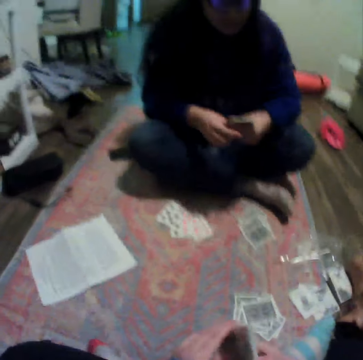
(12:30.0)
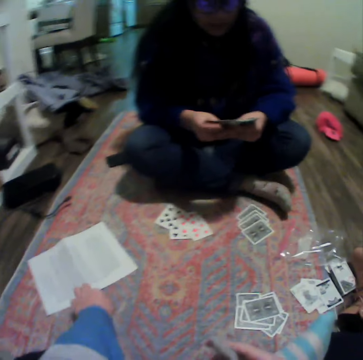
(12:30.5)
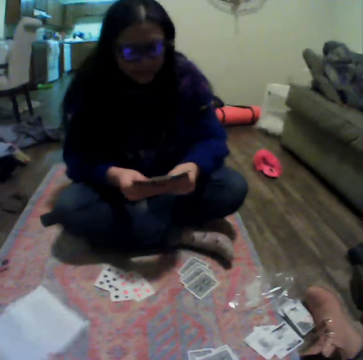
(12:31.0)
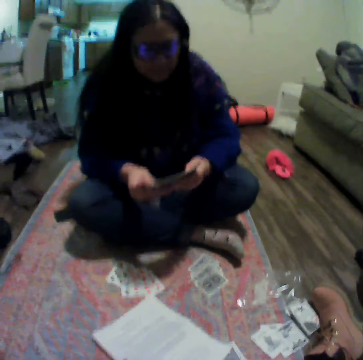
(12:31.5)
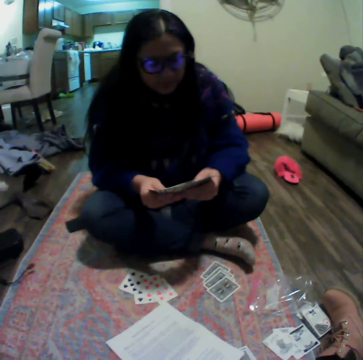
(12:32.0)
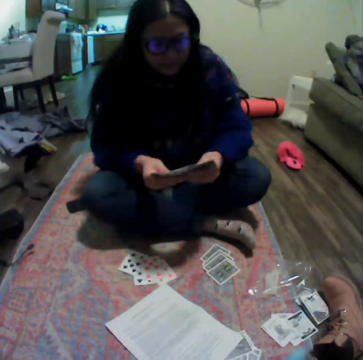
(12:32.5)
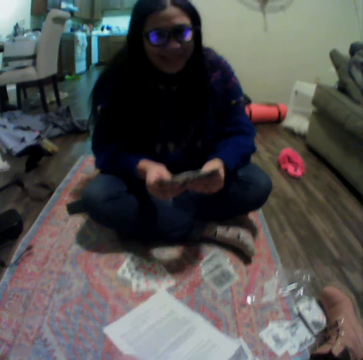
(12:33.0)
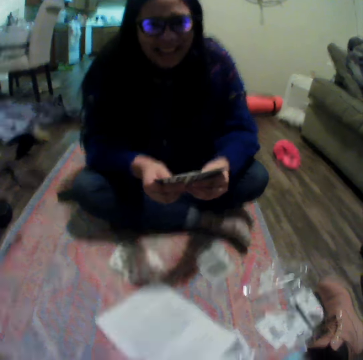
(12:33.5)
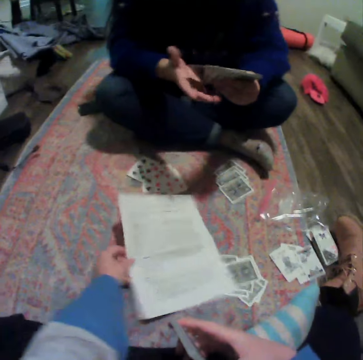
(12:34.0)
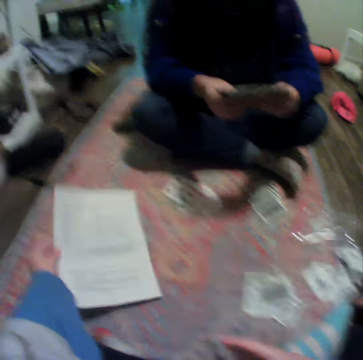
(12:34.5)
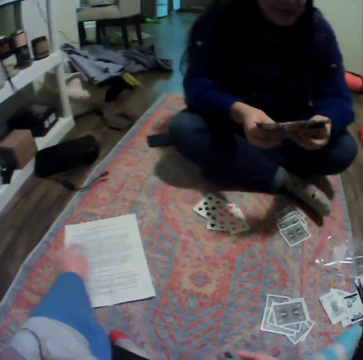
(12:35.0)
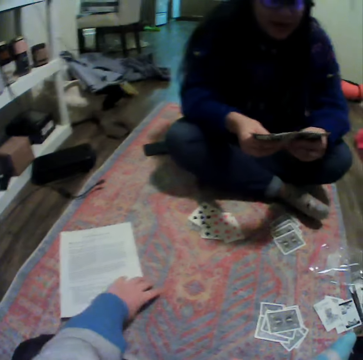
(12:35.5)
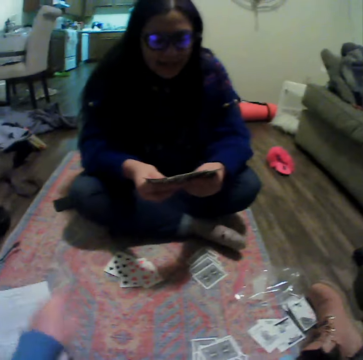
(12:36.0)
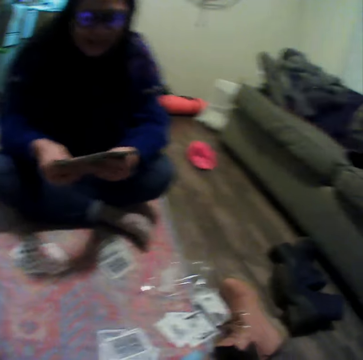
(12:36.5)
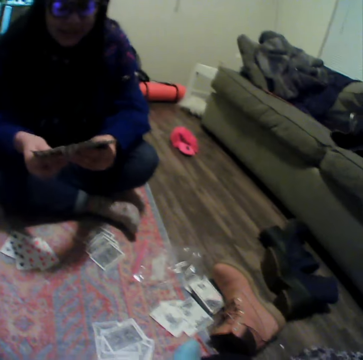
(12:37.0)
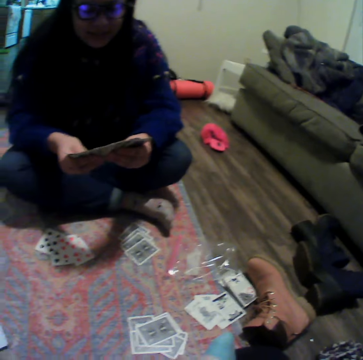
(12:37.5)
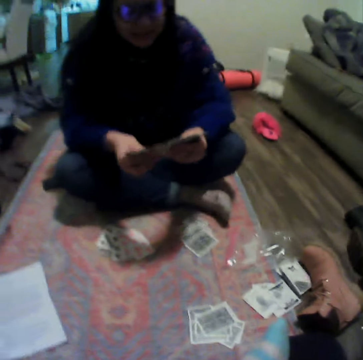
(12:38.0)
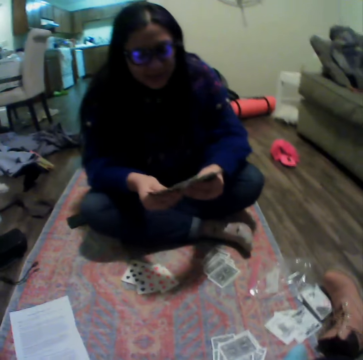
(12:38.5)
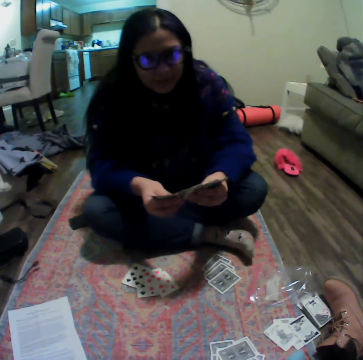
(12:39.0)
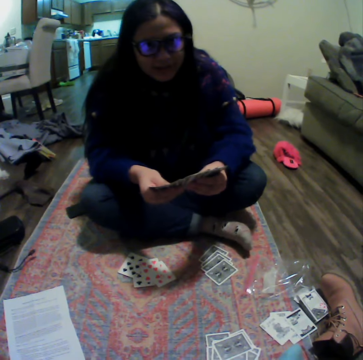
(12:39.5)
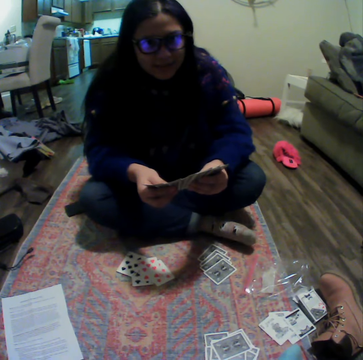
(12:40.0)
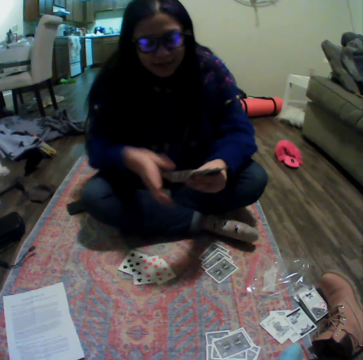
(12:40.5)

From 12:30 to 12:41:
The camera wearer moves a paper. They pick the paper on the carpet. A lady talks to the camera wearer. The camera wearer looks at the paper and talks to the lady. They put the paper on the mat. They talk to the lady and move a hand. The lady spreads cards.

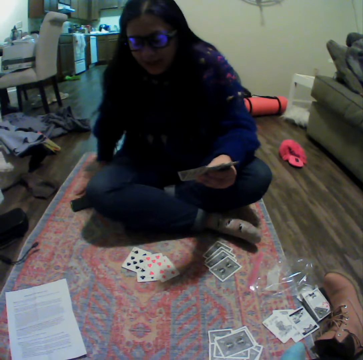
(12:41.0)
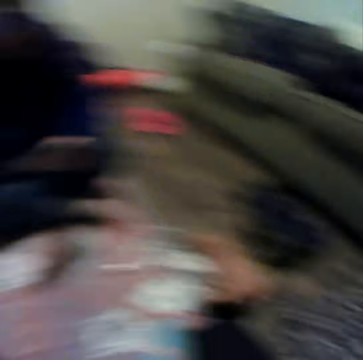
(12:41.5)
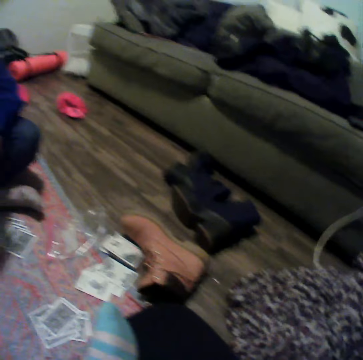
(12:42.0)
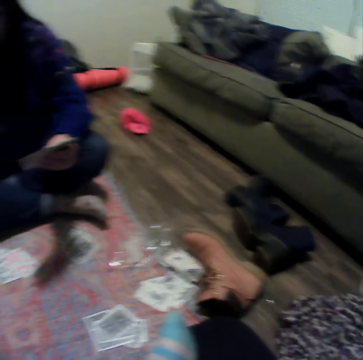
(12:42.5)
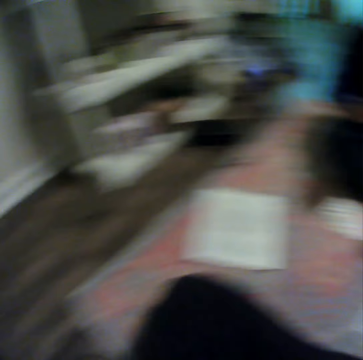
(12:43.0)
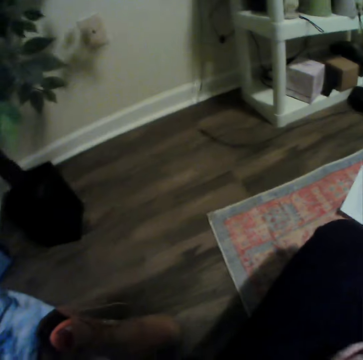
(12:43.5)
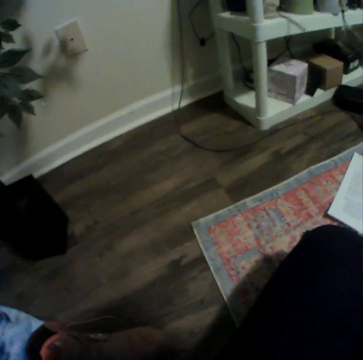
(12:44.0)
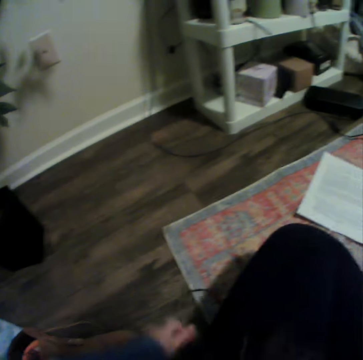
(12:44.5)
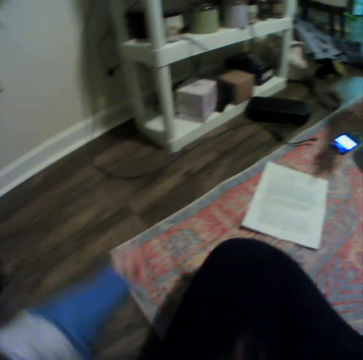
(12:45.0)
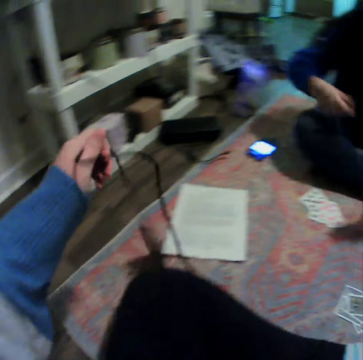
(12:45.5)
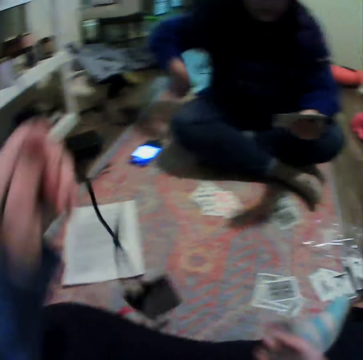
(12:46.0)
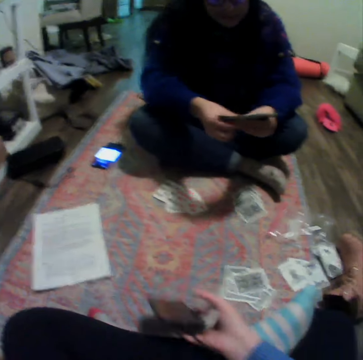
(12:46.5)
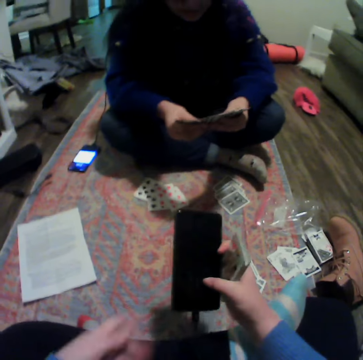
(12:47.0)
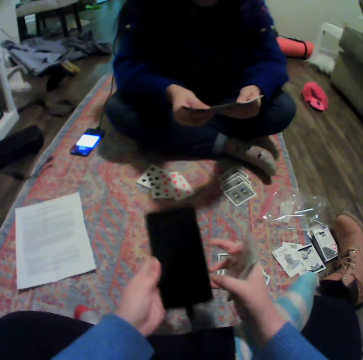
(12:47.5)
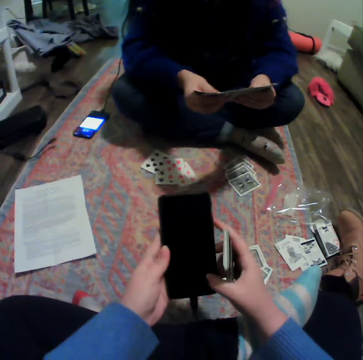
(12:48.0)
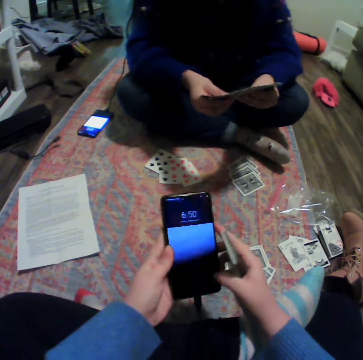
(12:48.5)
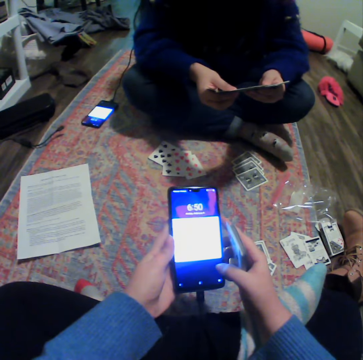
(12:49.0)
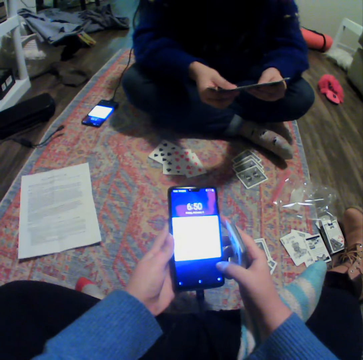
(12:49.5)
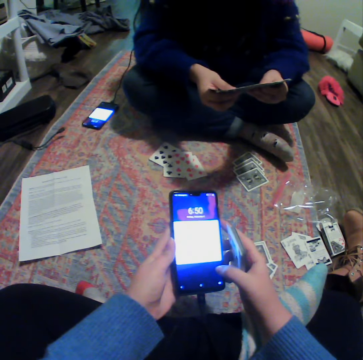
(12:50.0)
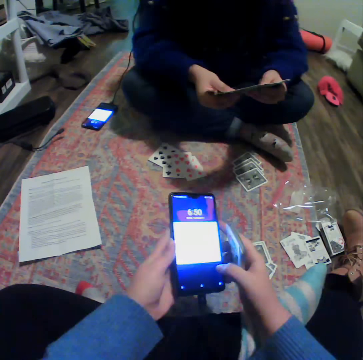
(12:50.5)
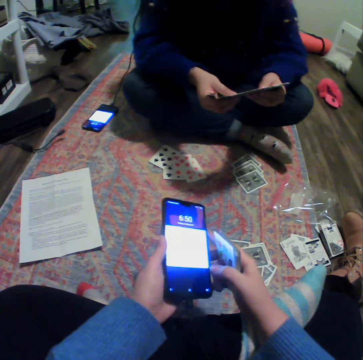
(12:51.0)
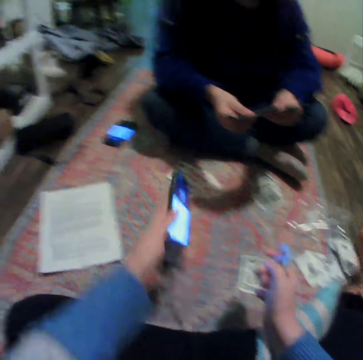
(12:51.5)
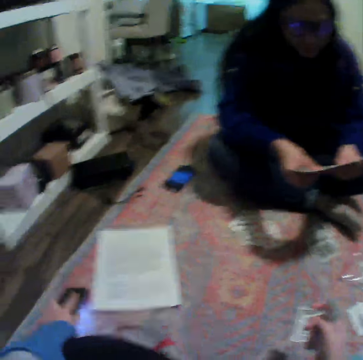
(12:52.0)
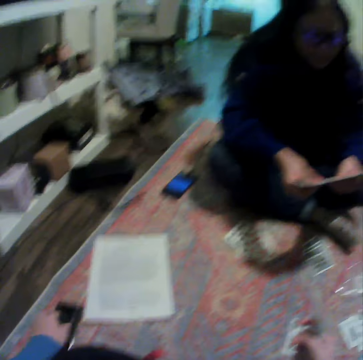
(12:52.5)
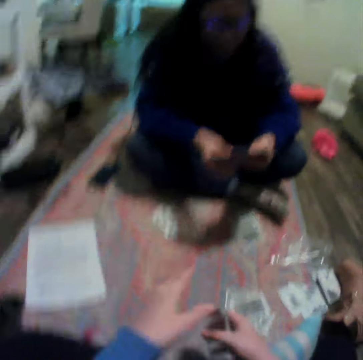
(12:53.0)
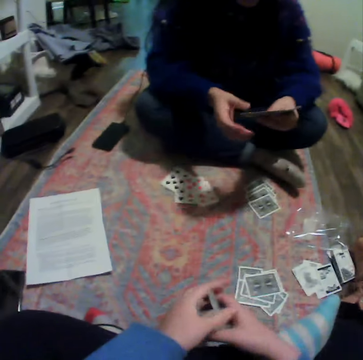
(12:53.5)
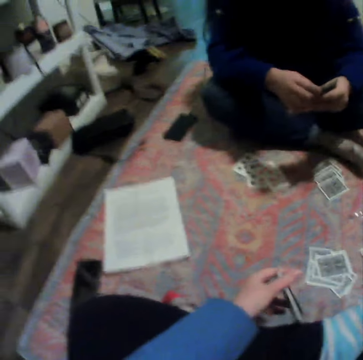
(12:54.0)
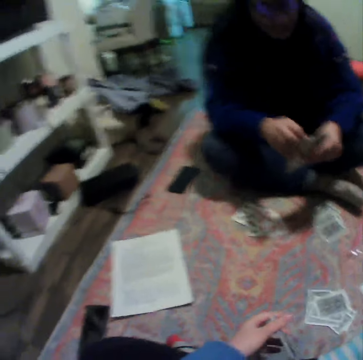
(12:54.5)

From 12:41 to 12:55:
A lady operates a phone. The camera wearer moves a hand. They move a hand again. They pick up her phone. The lady spreads cards. The camera wearer operates on her phone. They put her phone on the carpet.

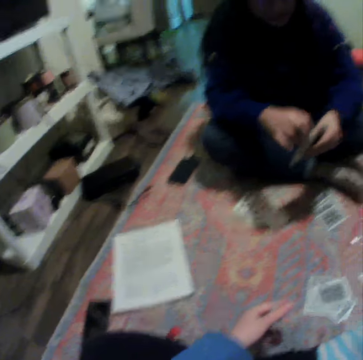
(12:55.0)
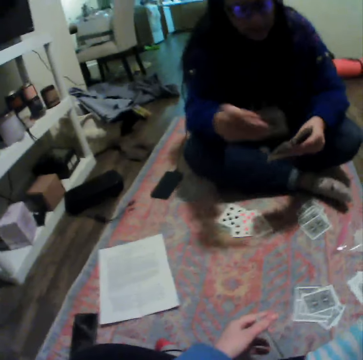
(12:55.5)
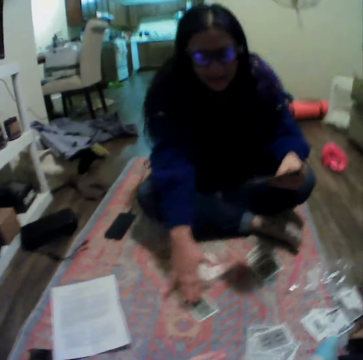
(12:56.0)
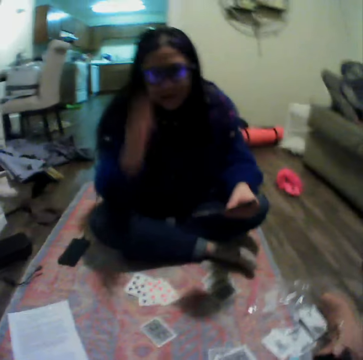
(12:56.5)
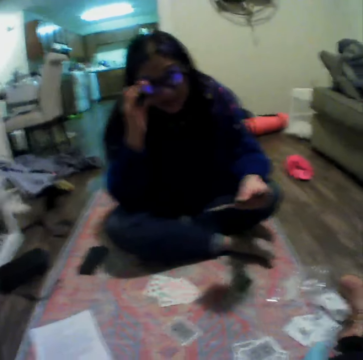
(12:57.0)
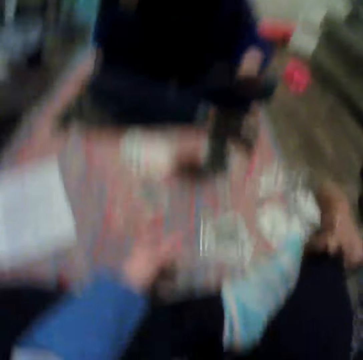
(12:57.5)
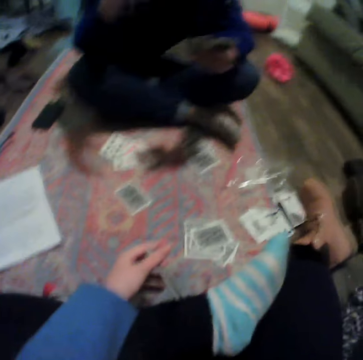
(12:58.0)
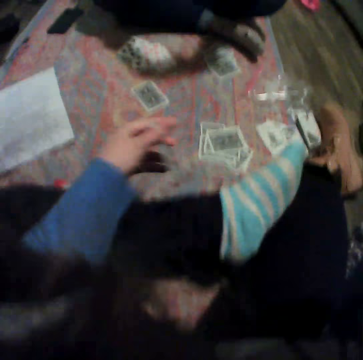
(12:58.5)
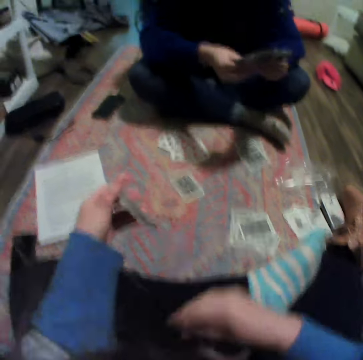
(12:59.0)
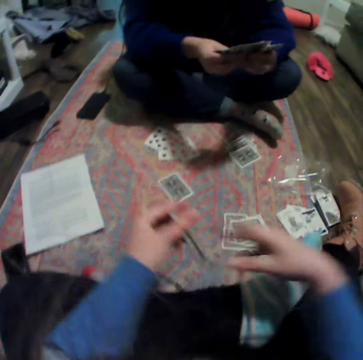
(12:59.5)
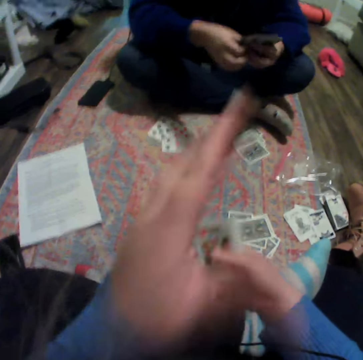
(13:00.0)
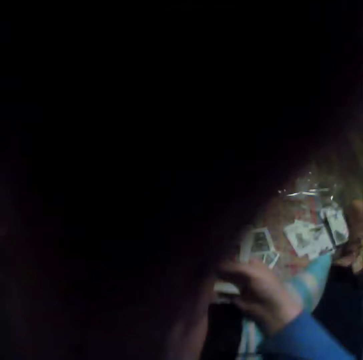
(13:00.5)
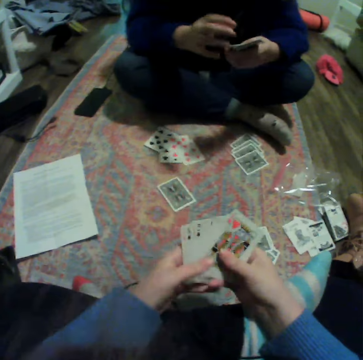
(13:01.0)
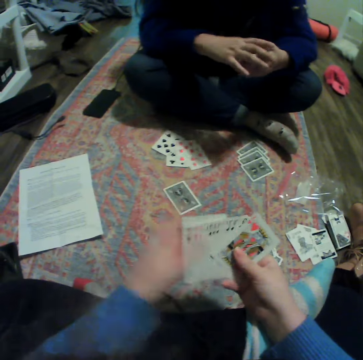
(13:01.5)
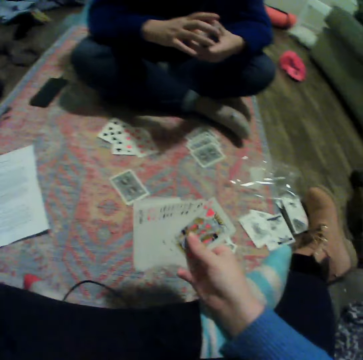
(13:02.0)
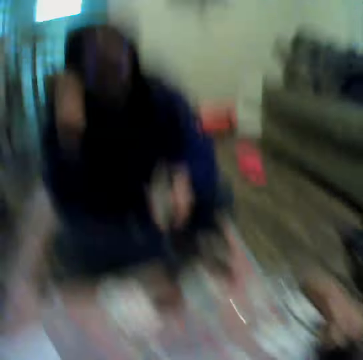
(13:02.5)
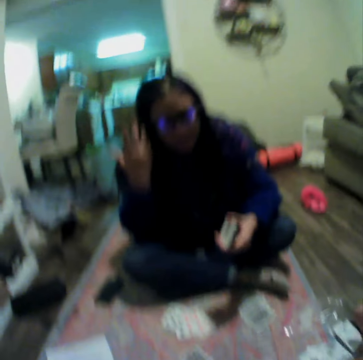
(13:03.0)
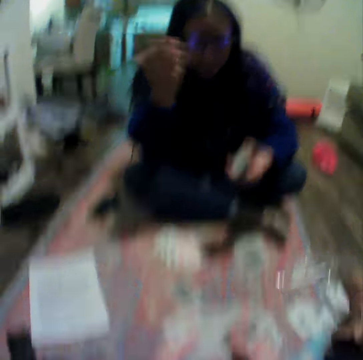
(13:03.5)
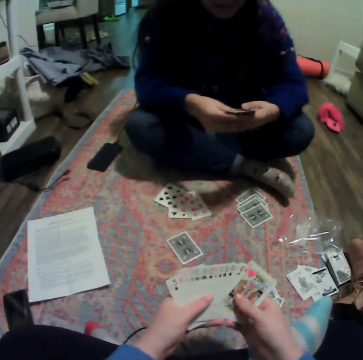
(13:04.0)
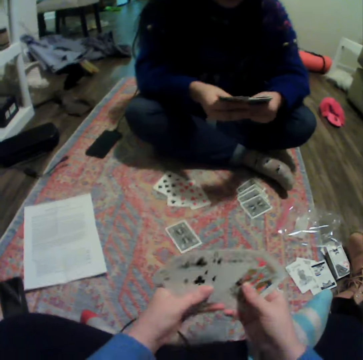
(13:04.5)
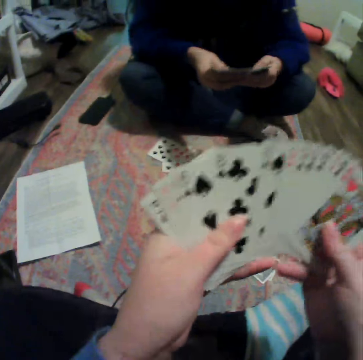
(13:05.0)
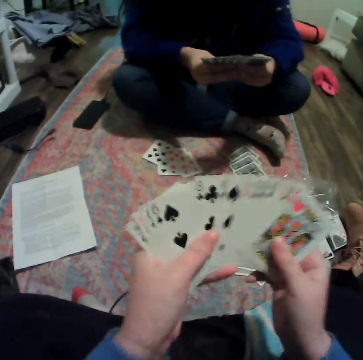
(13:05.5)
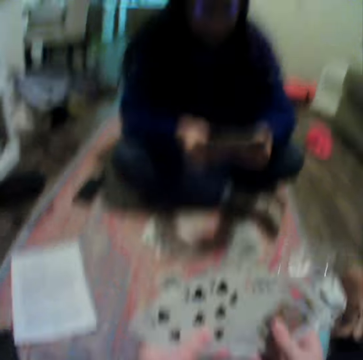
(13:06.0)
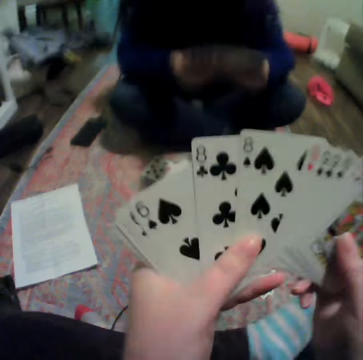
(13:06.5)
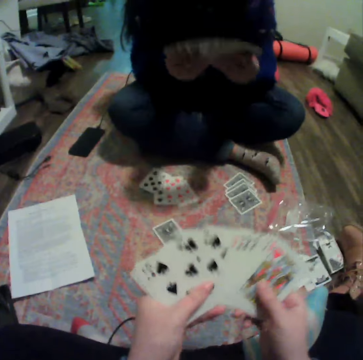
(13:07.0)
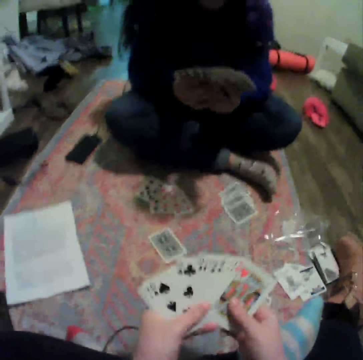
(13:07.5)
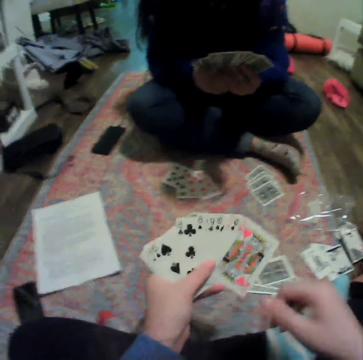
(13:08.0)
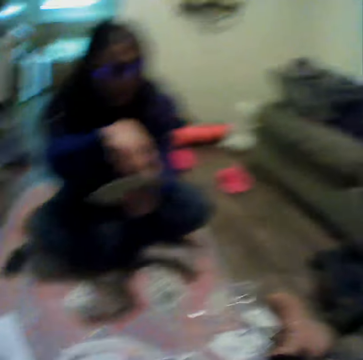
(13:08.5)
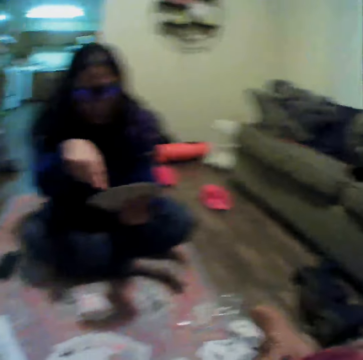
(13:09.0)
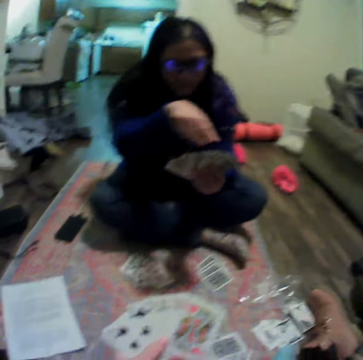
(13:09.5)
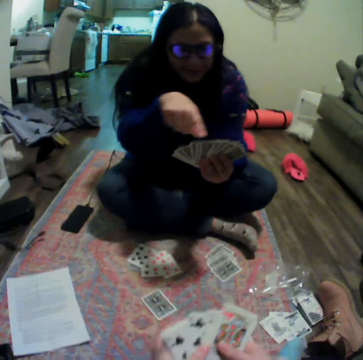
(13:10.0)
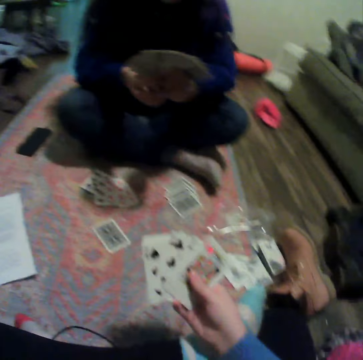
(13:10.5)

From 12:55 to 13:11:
The camera wearer moves a hand. A lady talks to the camera wearer. The lady places a card on the carpet. The lady adjusts glasses. The camera wearer moves a hand. The lady spreads the cards. The camera wearer spreads the cards and moves a hand. The lady moves a hand. The camera wearer lifts the cards. The lady spreads the cards. The camera wearer moves a hand. The lady moves a hand.
